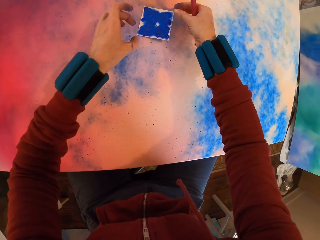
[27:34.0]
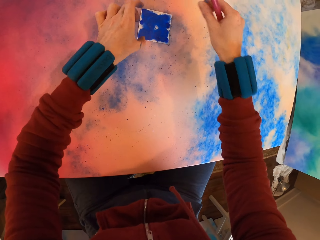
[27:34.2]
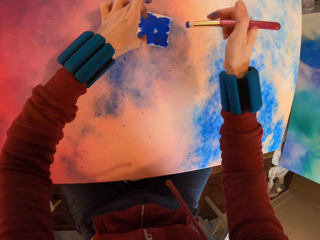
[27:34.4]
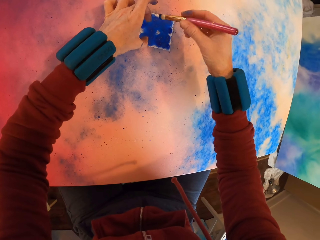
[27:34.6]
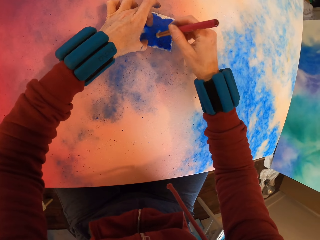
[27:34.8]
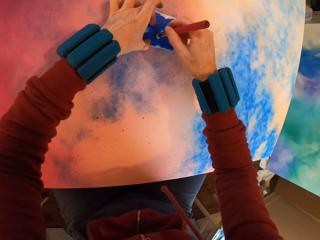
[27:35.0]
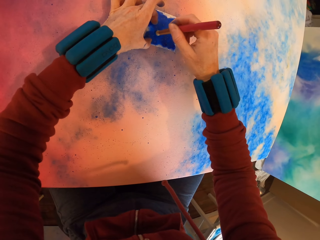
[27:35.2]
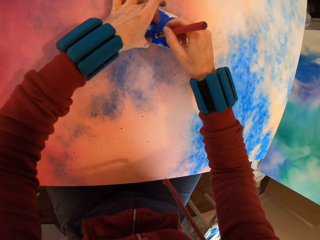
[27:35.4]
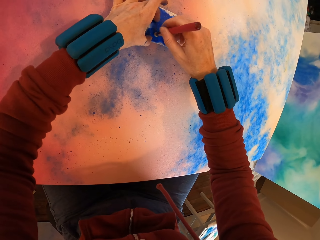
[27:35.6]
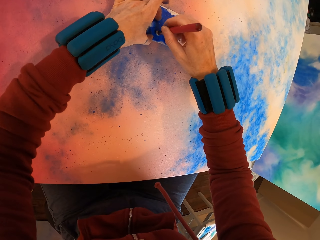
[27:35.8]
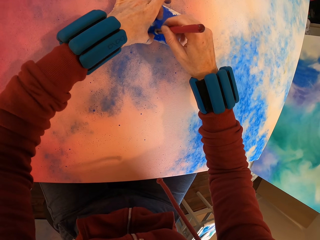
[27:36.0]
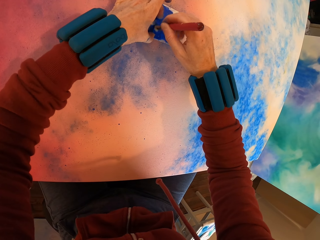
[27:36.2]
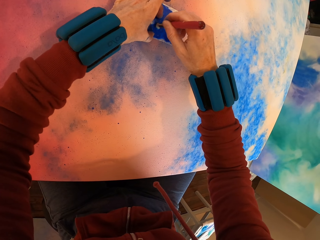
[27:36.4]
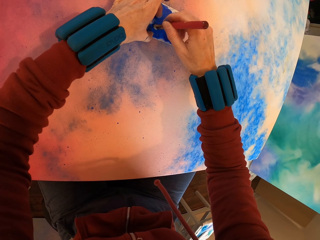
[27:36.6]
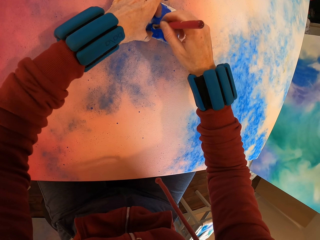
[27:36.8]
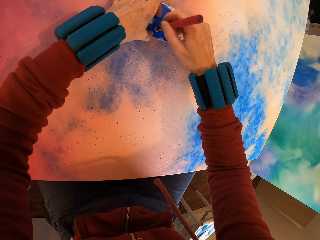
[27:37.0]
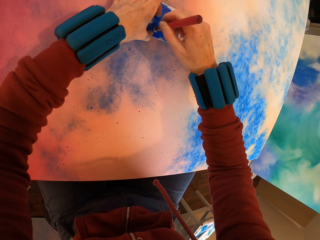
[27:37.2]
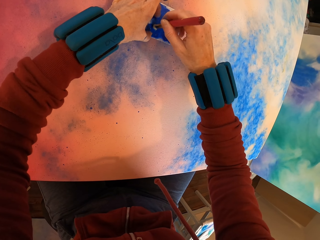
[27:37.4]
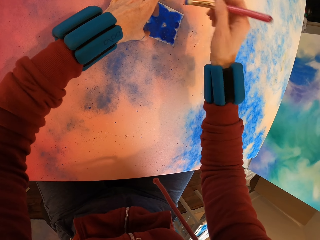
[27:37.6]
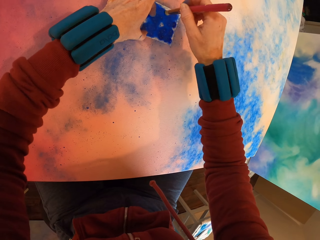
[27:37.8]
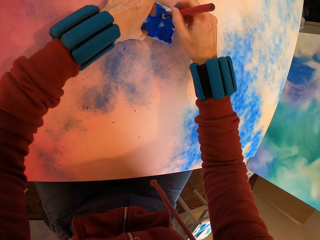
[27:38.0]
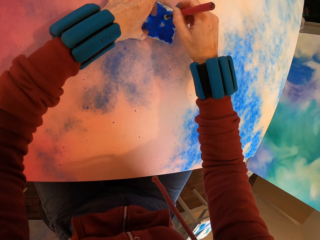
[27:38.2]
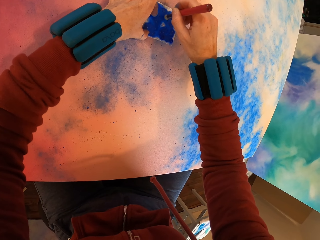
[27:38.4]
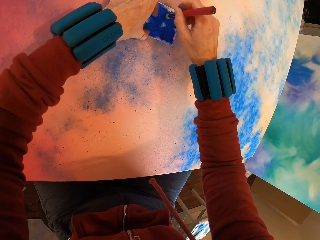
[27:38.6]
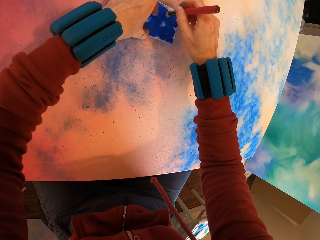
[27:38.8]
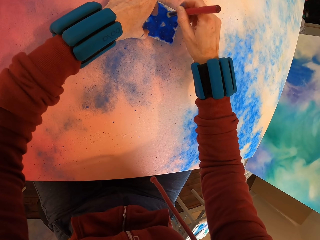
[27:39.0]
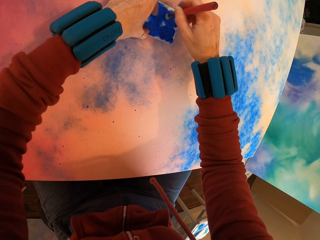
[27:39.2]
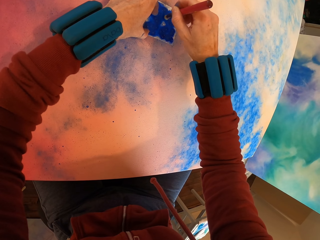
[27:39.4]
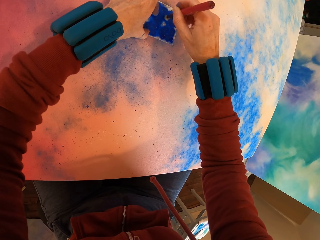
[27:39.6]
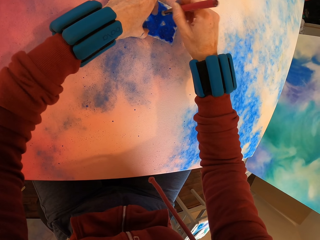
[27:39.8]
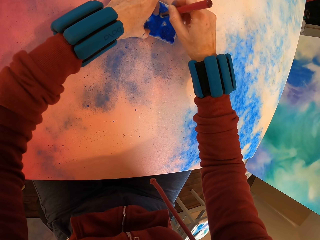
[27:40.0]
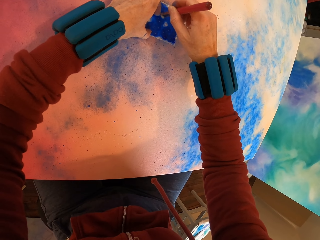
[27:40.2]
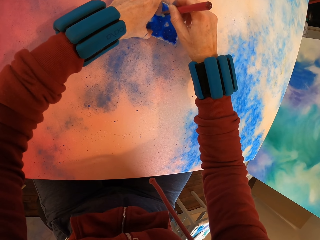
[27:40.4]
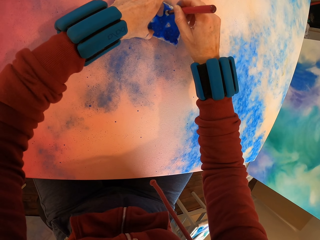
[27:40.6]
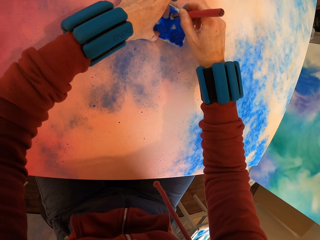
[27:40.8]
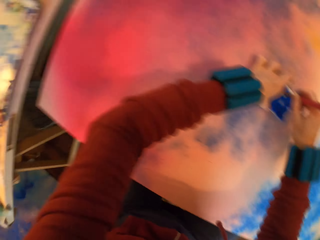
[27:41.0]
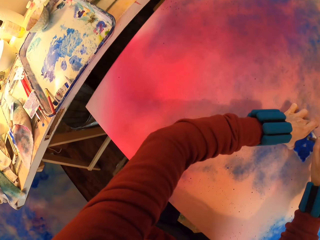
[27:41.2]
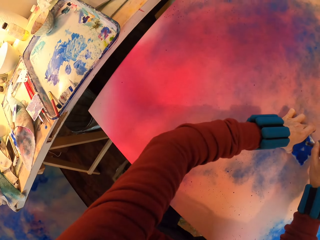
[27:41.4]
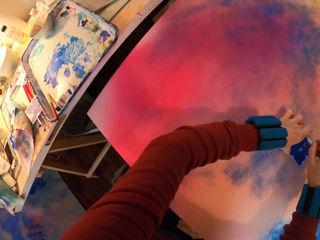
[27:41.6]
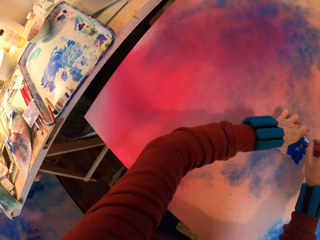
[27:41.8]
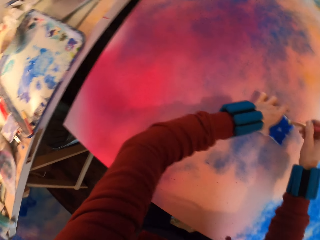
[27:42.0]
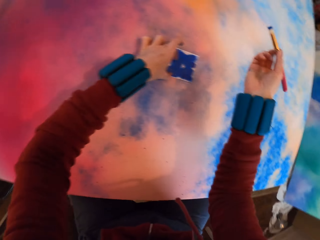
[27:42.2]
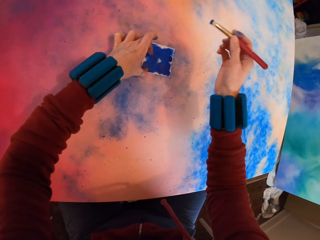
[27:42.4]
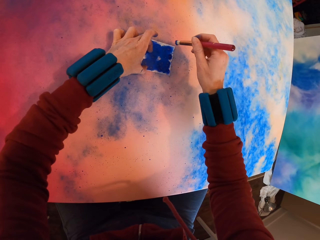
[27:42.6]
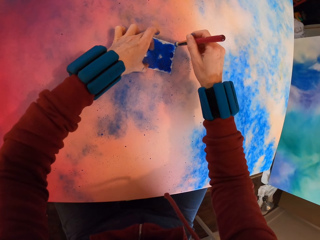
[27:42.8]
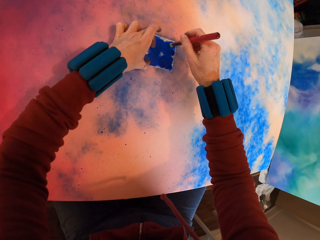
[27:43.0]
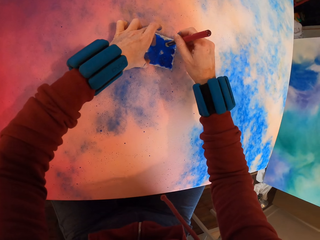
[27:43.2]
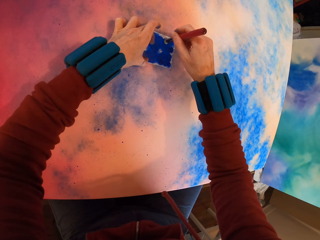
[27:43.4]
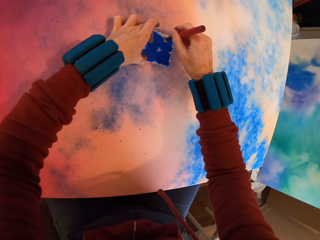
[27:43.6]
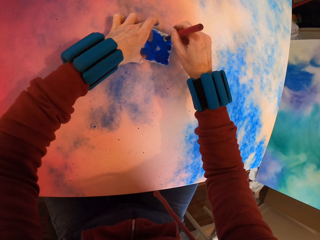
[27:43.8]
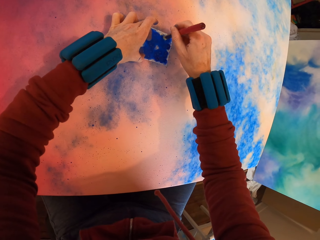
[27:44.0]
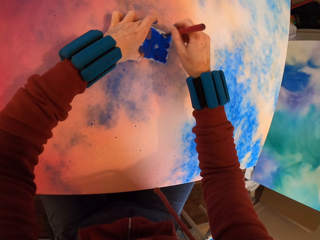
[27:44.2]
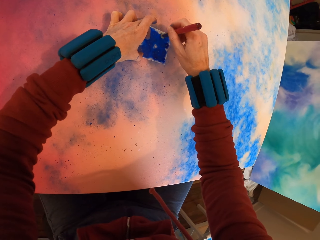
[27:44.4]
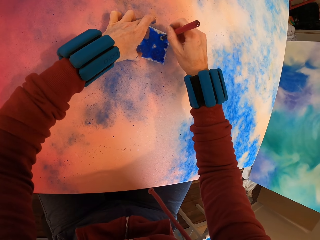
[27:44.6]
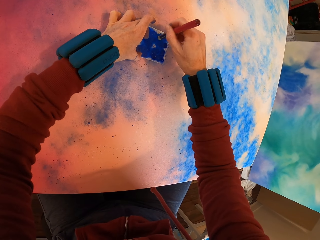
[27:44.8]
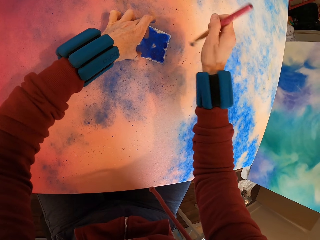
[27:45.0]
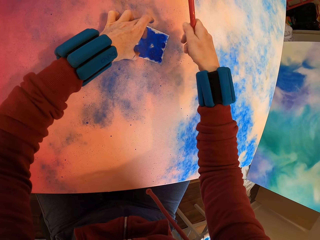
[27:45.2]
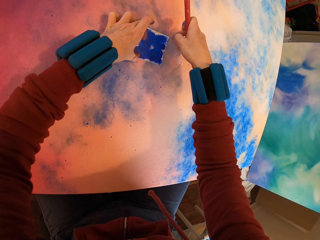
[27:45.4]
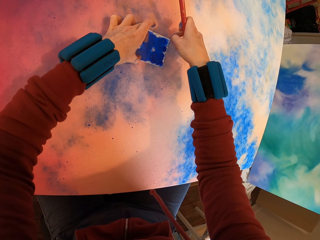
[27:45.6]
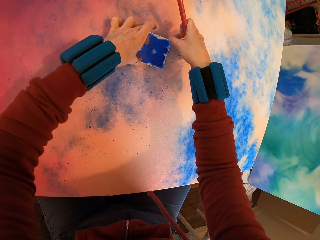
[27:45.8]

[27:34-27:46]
The camera wearer paints the canvas. They look around. They paint the canvas.

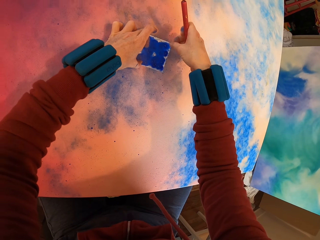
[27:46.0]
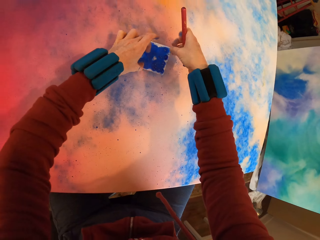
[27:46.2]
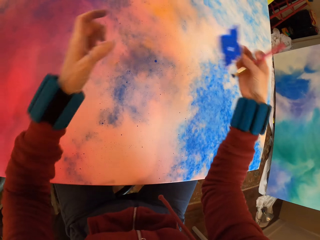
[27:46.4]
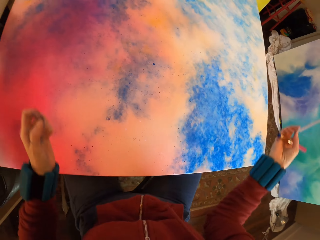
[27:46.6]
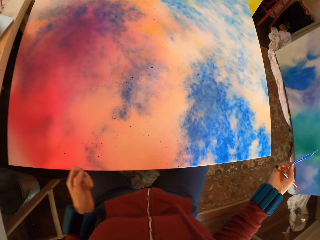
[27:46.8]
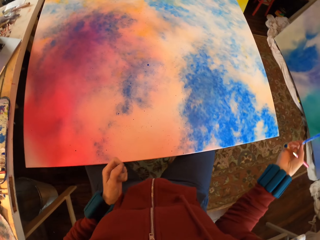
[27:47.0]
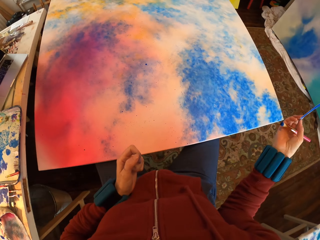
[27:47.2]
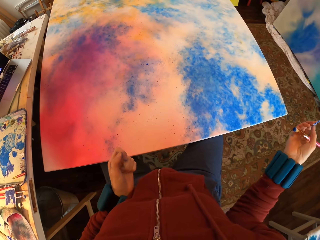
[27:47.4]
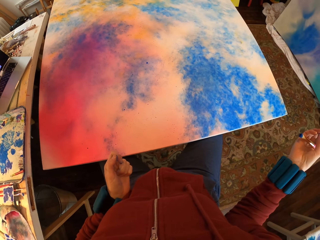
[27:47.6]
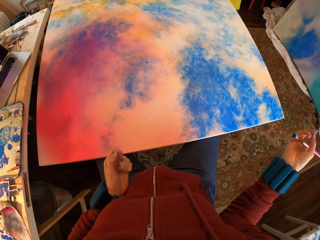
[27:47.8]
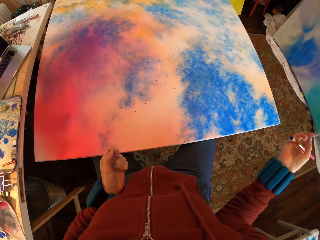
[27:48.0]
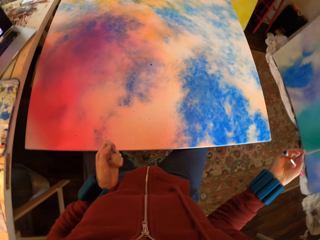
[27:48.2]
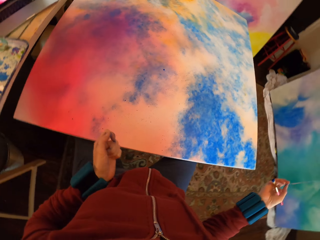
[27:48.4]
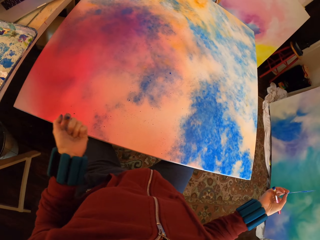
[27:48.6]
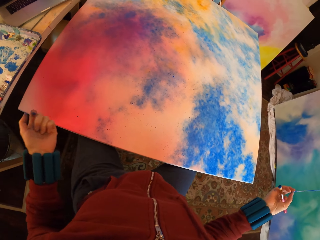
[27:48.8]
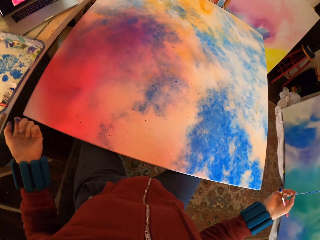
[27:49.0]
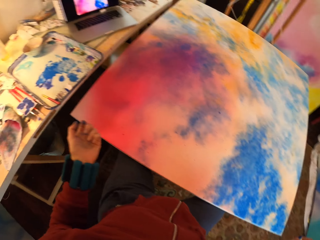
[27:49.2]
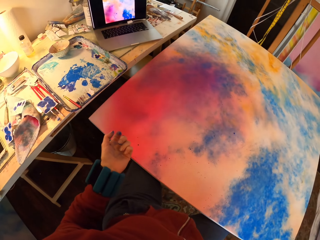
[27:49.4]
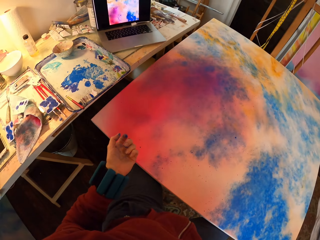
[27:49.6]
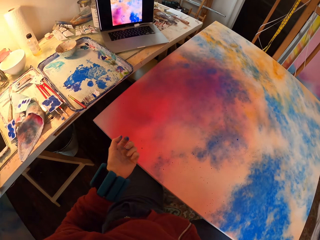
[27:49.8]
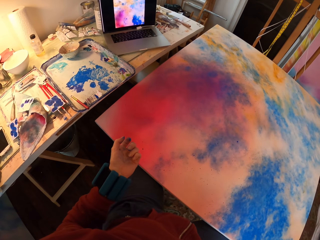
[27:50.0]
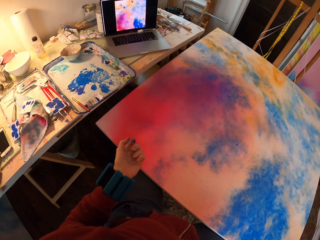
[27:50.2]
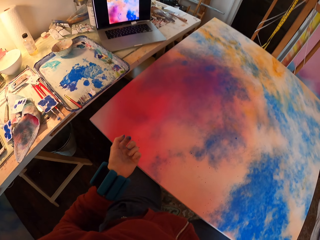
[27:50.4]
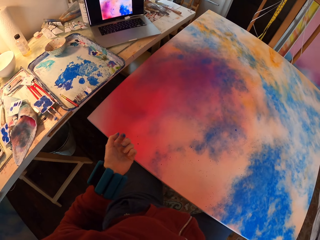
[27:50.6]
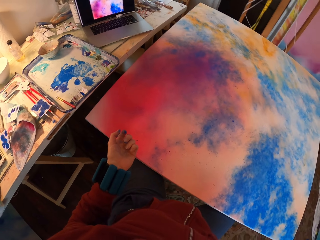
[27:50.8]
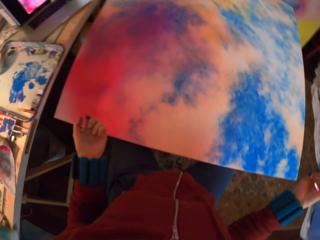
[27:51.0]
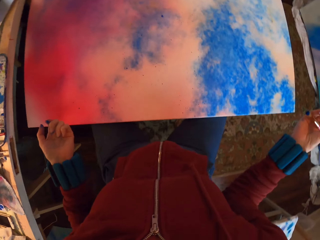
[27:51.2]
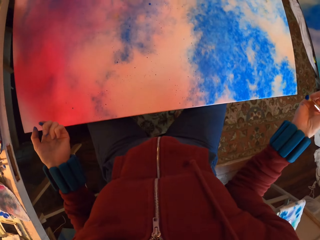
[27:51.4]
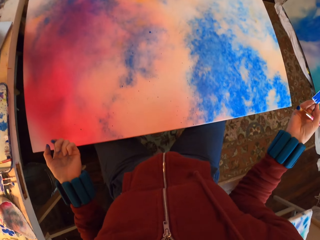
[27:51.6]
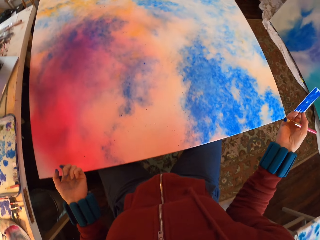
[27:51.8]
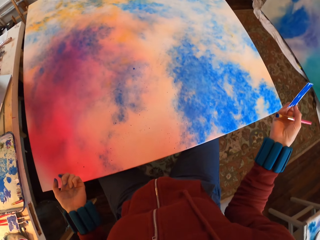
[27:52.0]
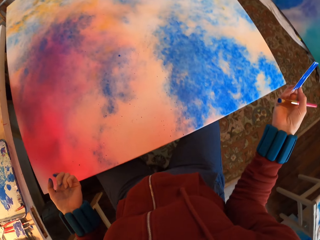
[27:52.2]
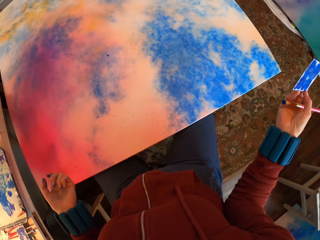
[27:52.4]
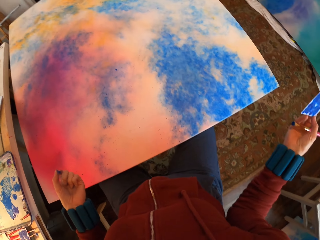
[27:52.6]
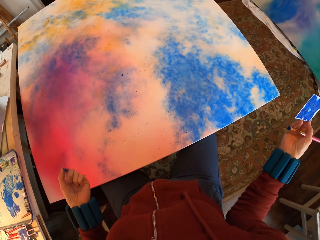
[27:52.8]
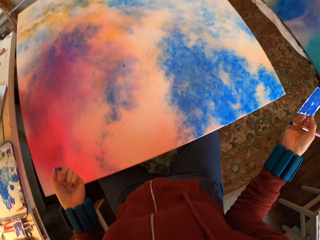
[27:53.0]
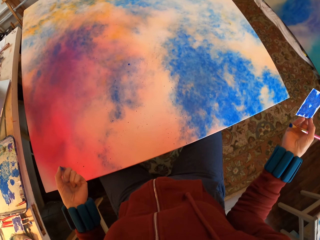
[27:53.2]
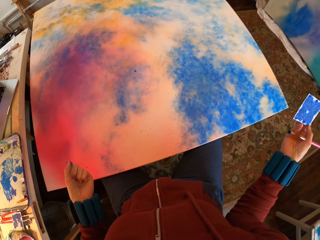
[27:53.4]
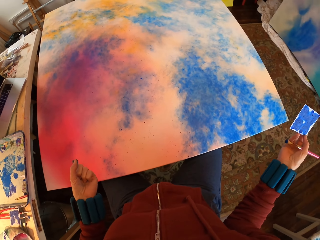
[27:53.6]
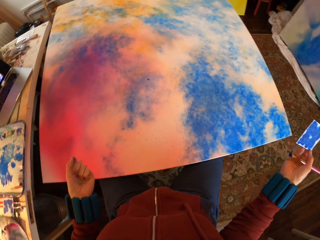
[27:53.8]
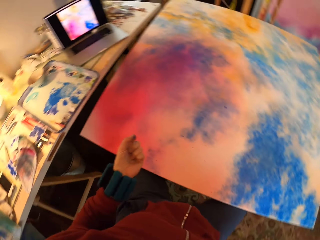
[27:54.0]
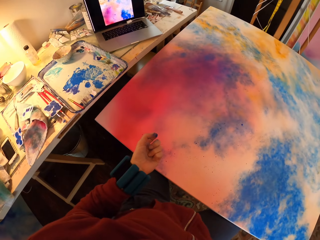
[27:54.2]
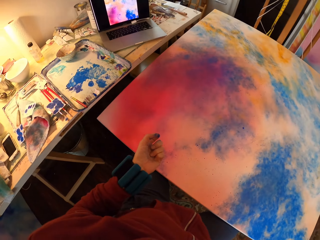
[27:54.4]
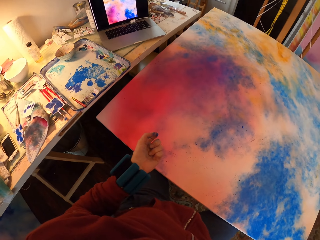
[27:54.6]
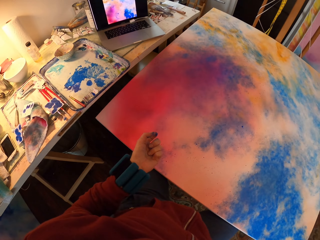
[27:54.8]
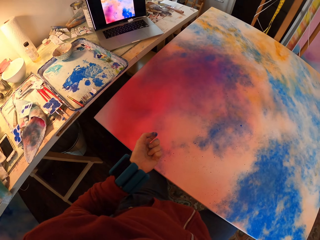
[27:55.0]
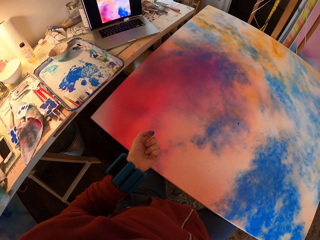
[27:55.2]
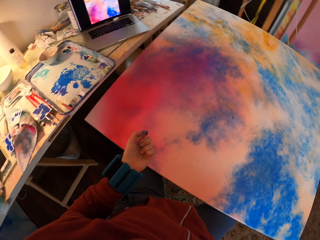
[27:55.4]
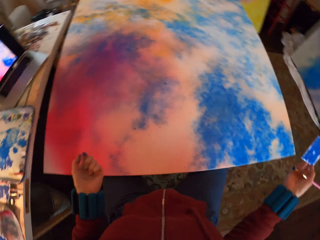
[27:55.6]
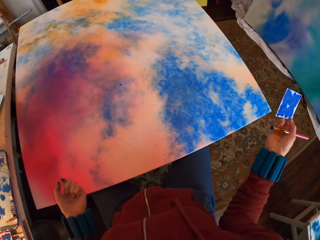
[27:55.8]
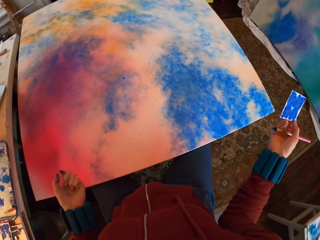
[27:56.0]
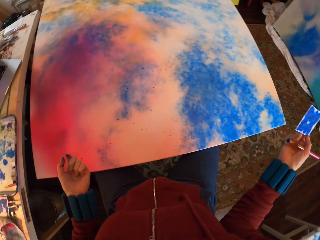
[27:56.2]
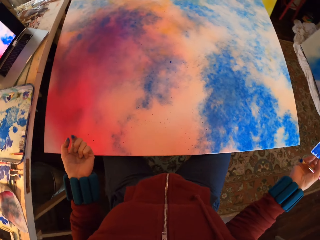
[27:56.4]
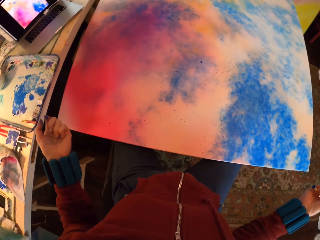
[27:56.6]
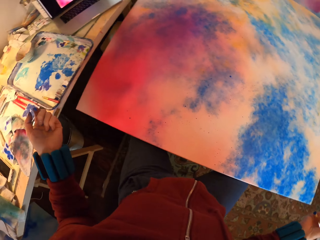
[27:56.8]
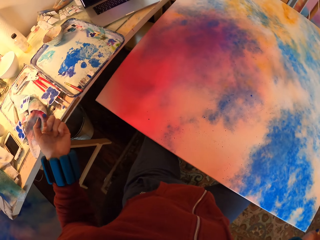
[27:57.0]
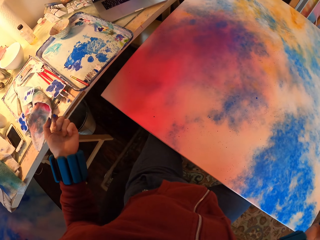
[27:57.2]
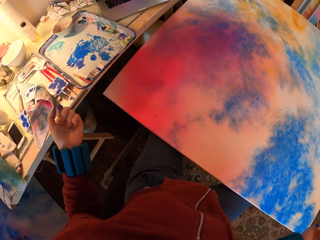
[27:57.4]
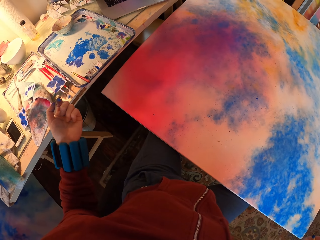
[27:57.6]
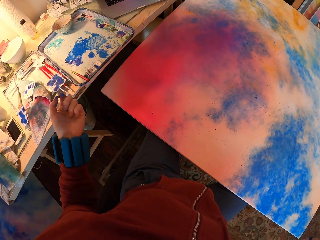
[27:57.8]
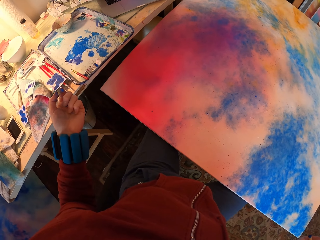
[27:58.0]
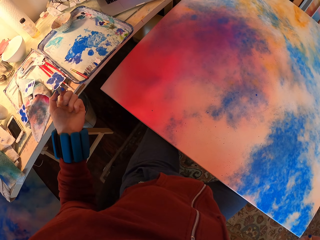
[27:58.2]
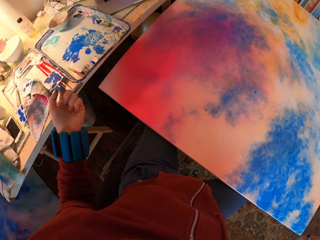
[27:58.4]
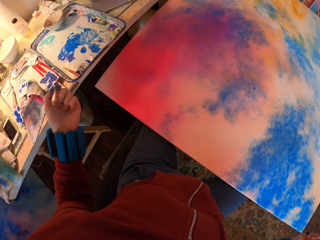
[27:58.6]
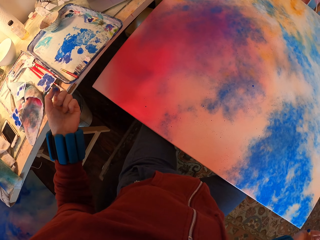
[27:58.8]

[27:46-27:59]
The camera wearer looks around. They look at the painting.
